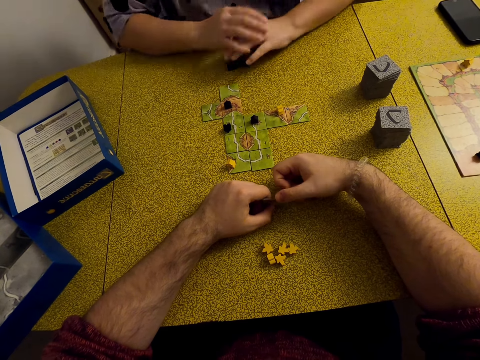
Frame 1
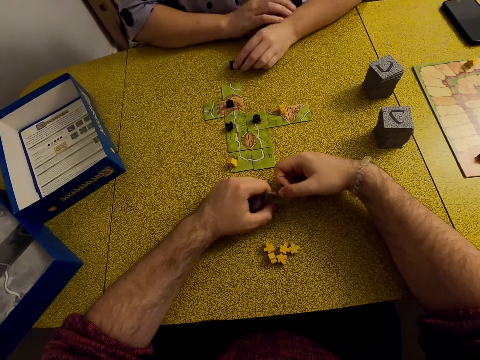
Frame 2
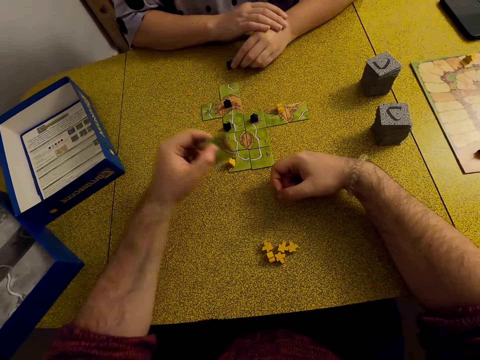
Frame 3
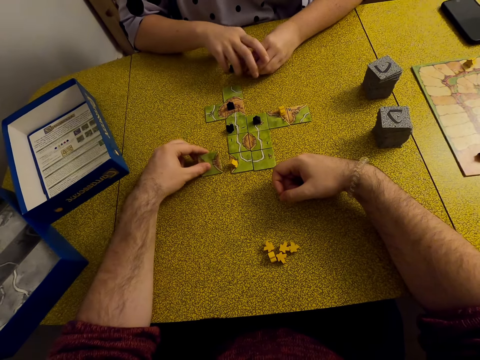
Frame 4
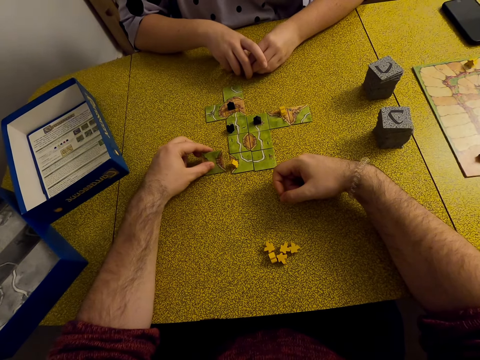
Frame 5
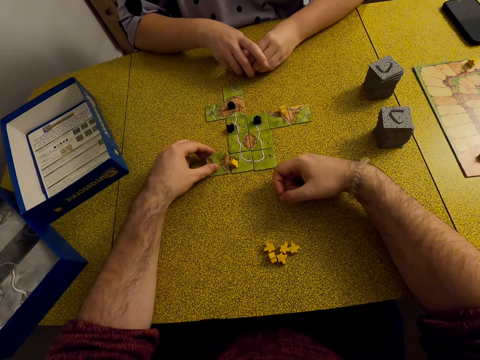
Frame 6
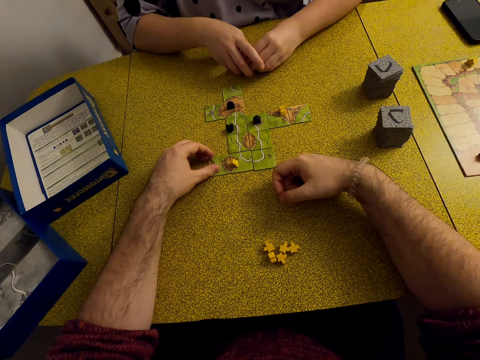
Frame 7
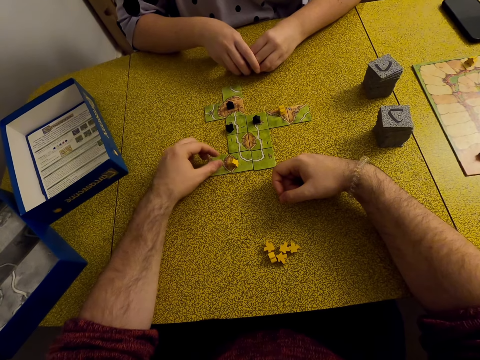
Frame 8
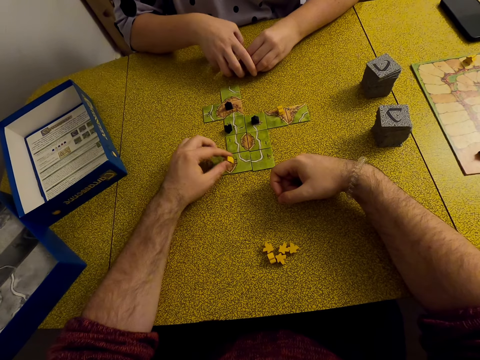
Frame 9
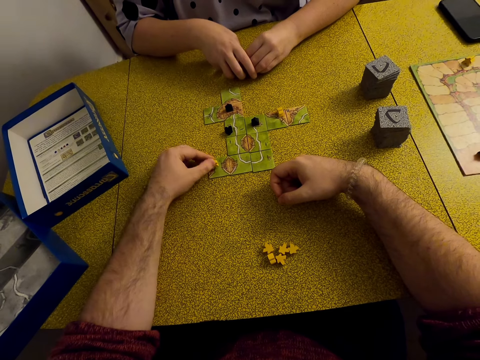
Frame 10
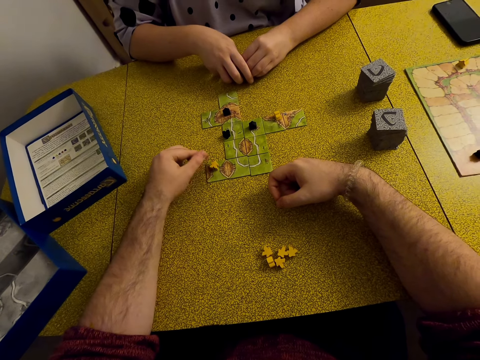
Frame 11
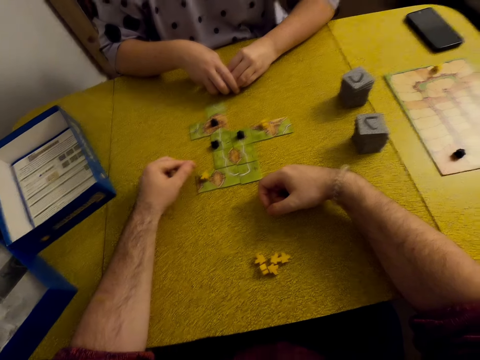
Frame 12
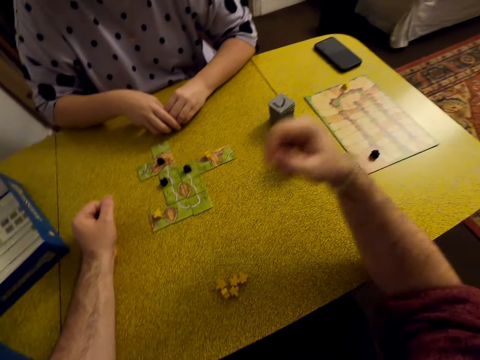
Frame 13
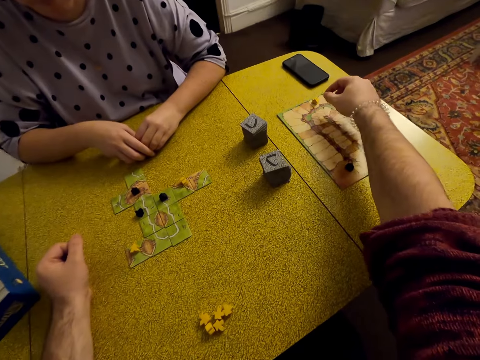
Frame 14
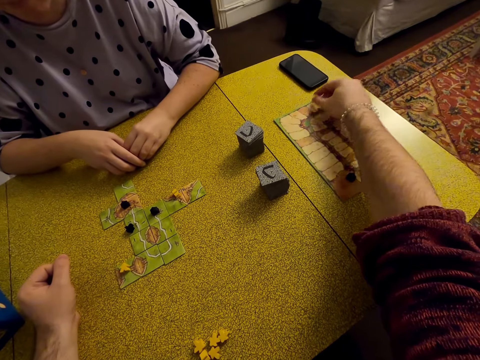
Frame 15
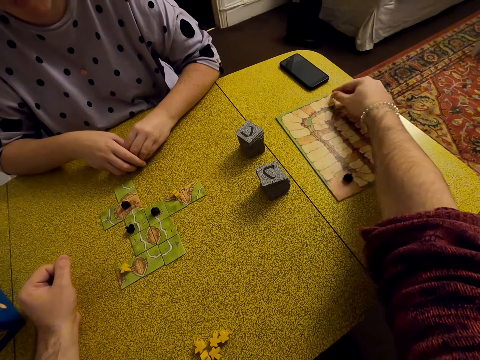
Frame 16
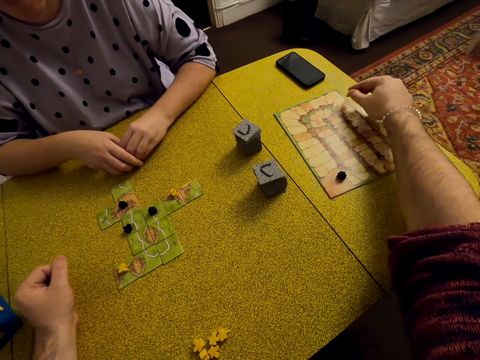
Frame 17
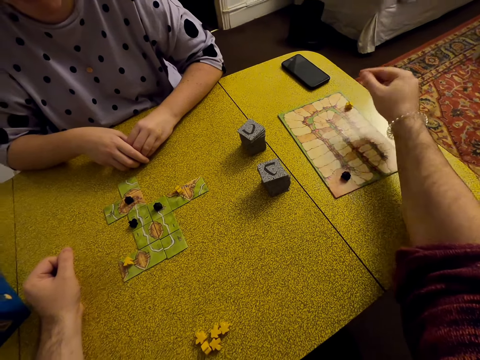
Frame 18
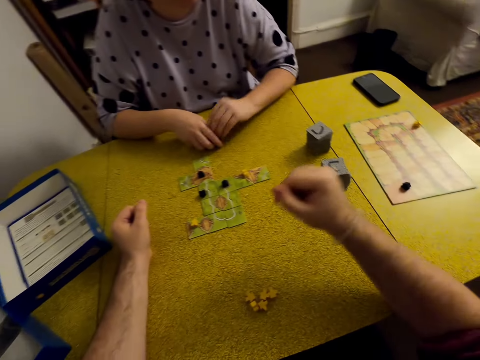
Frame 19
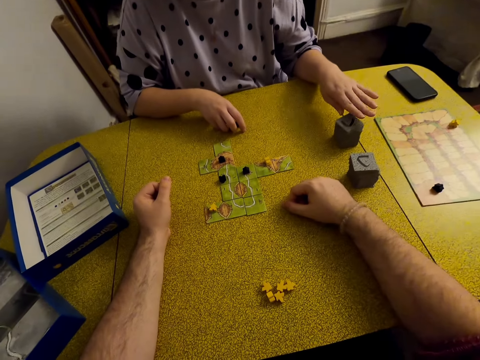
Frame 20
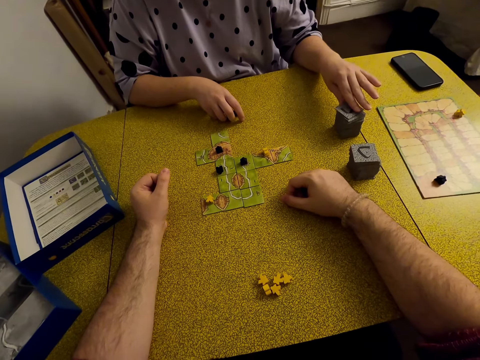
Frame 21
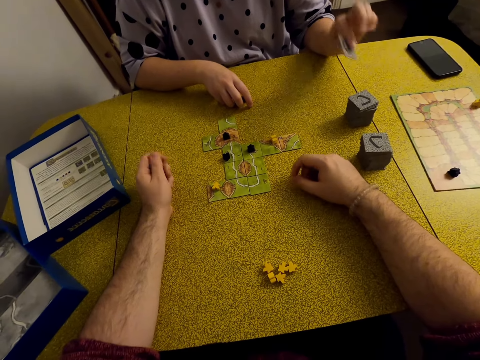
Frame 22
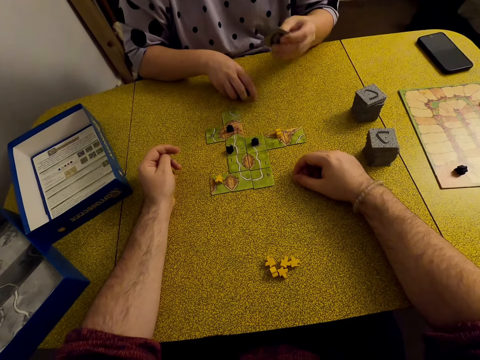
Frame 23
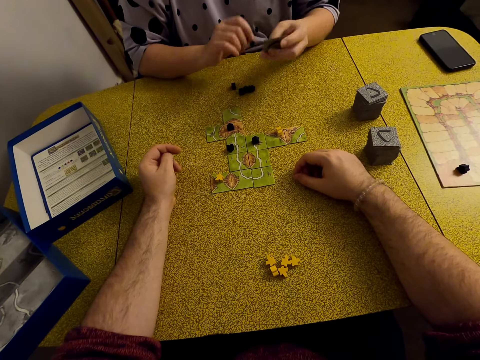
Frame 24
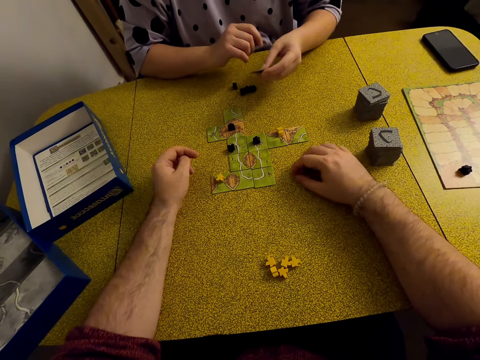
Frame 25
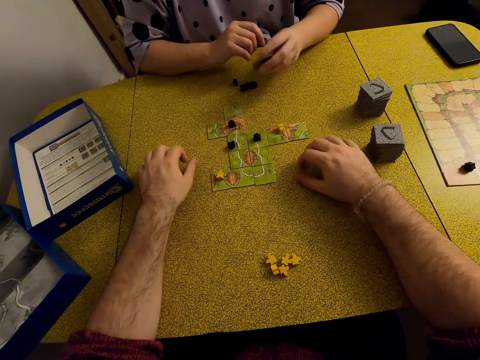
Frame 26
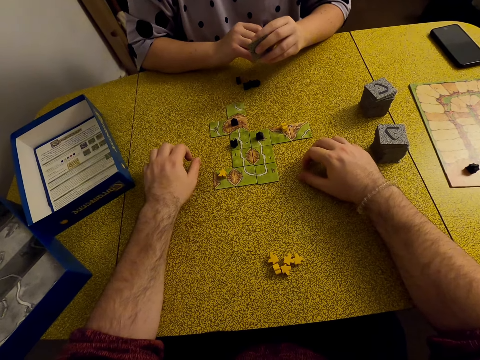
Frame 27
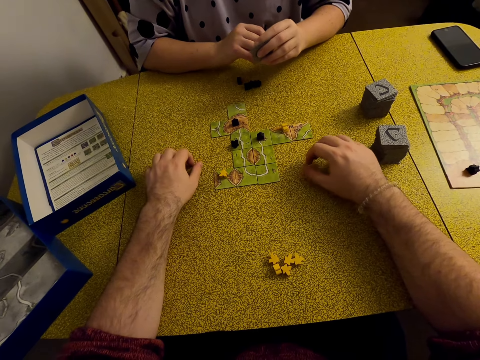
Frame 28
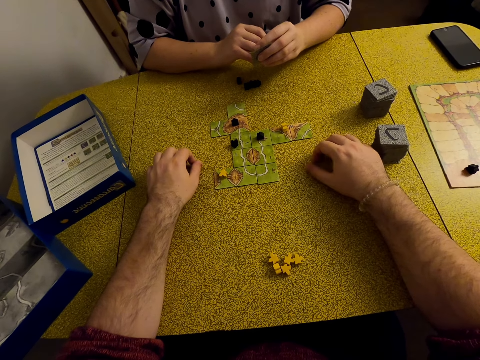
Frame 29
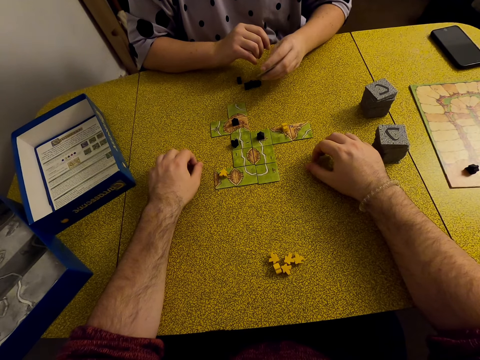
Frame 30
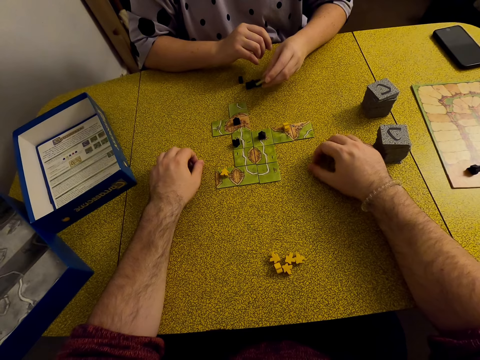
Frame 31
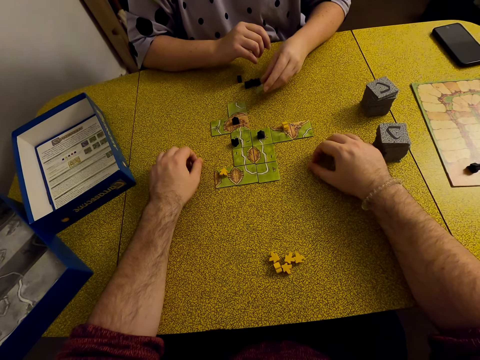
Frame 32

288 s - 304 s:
The camera wearer plays the Carcassonne board game with a tile. They put the card on the table. They play the Carcassonne board game with a meeple. They move the star. They play with the meeple in the board. A lady picks a tile. She holds the tile.

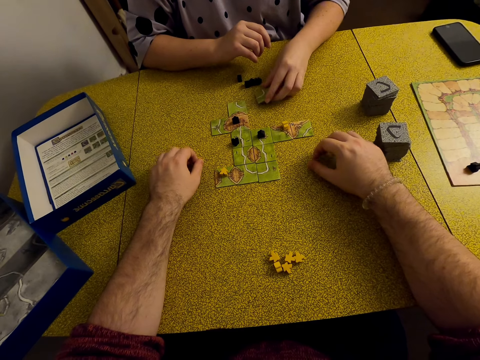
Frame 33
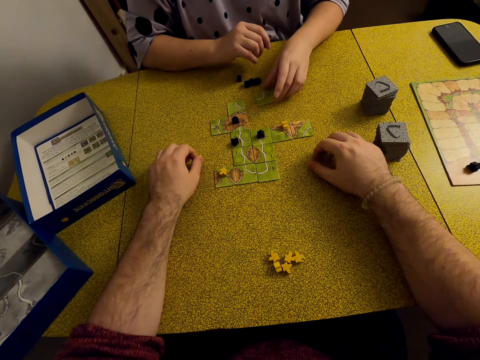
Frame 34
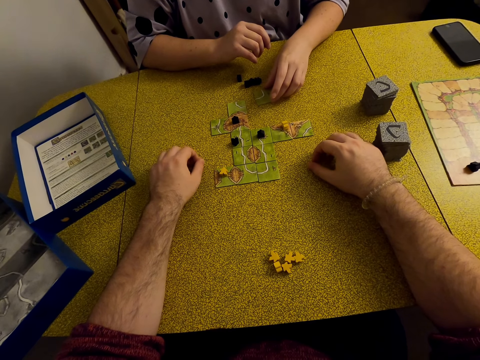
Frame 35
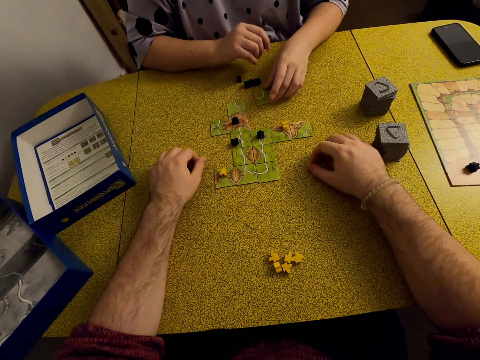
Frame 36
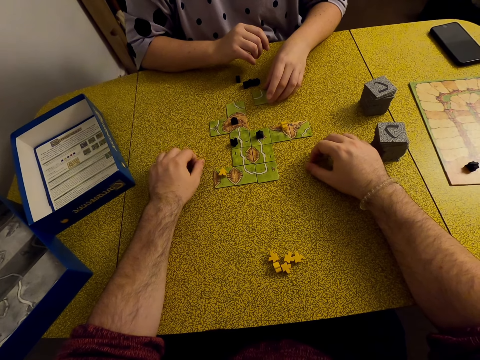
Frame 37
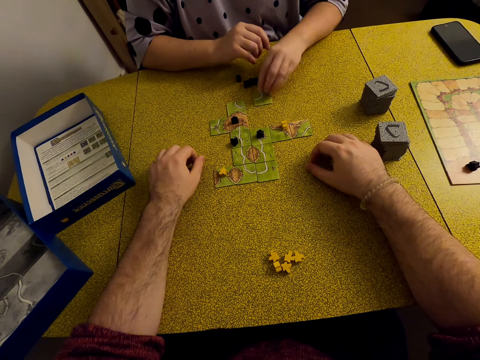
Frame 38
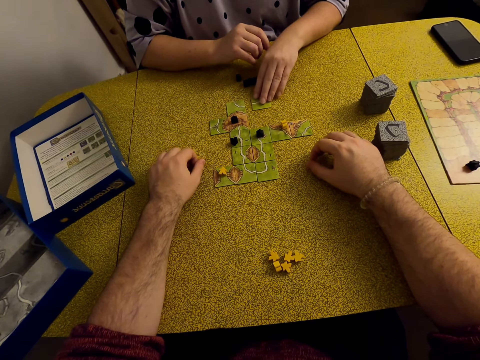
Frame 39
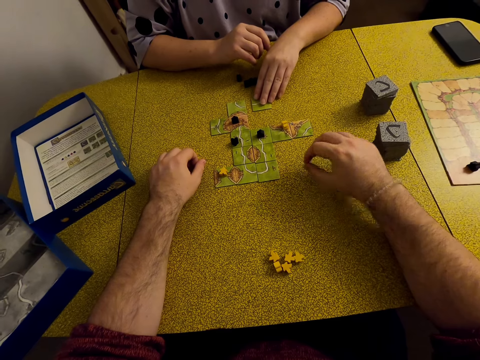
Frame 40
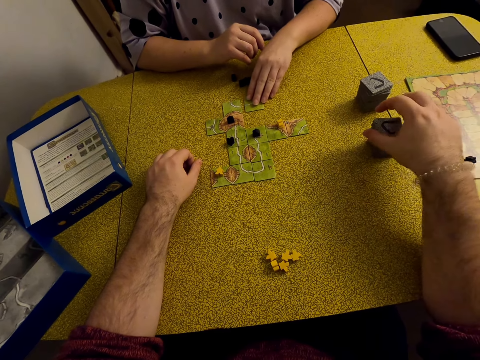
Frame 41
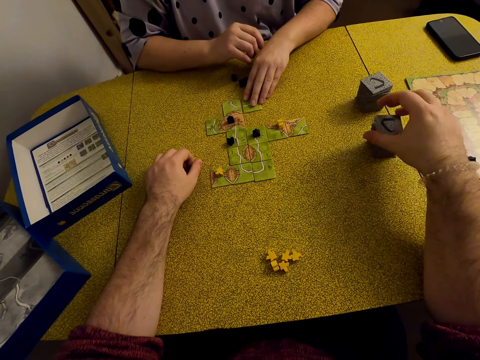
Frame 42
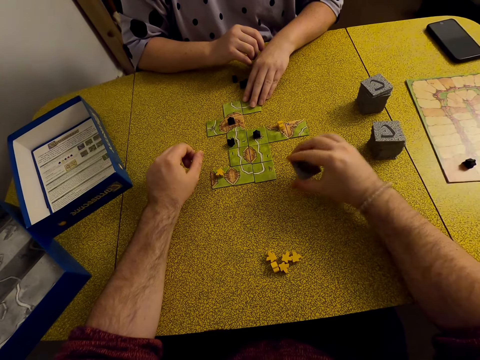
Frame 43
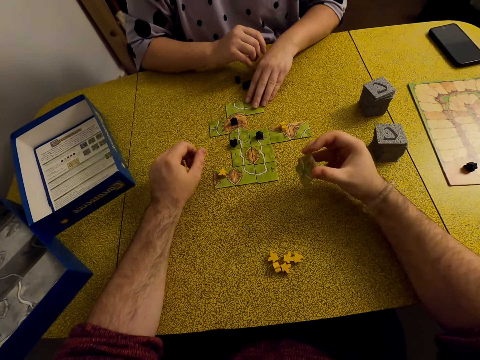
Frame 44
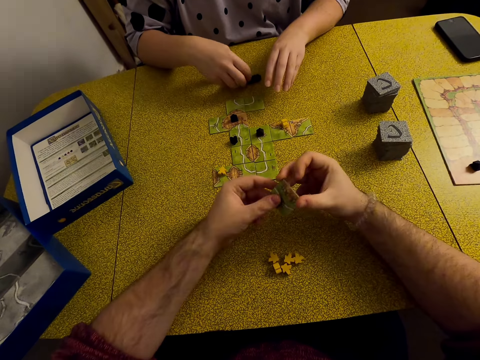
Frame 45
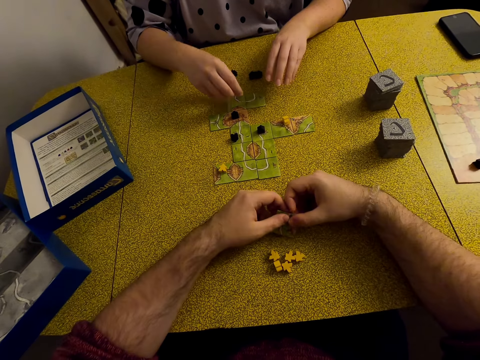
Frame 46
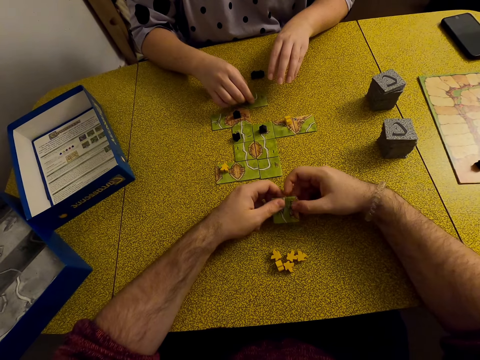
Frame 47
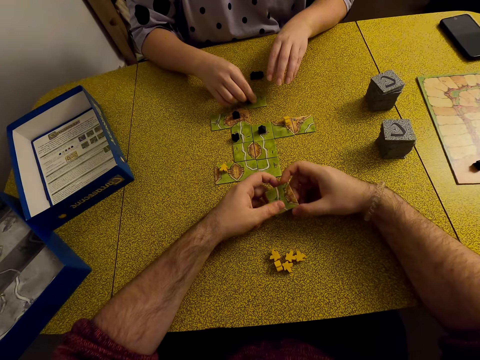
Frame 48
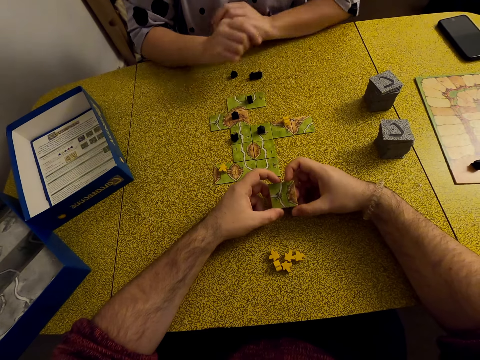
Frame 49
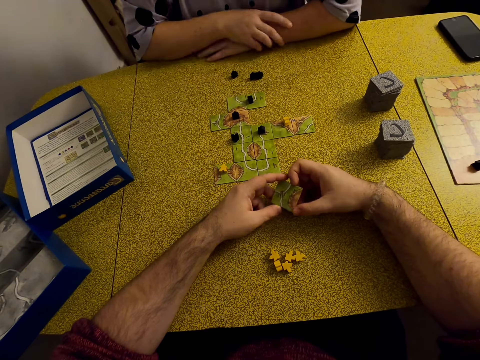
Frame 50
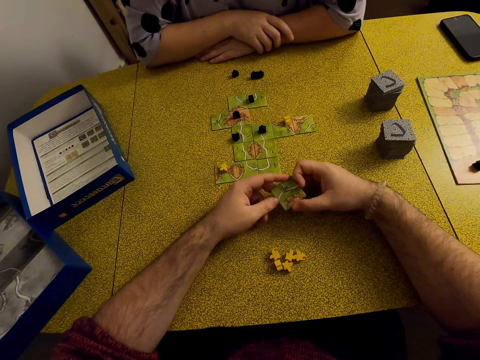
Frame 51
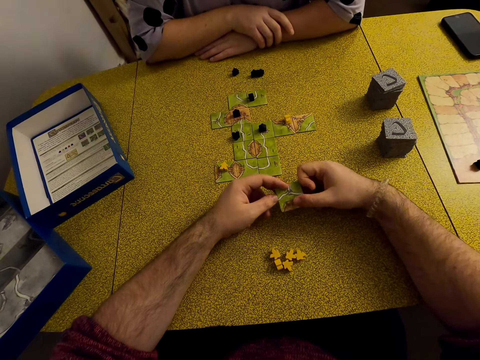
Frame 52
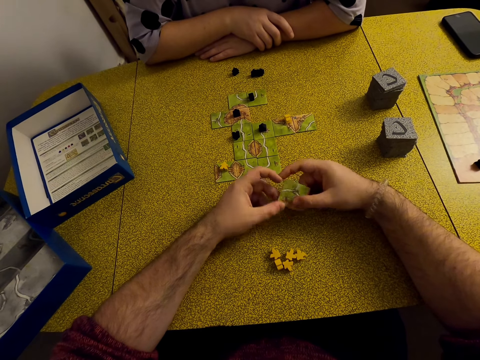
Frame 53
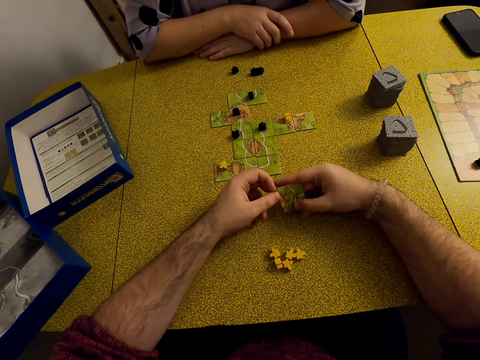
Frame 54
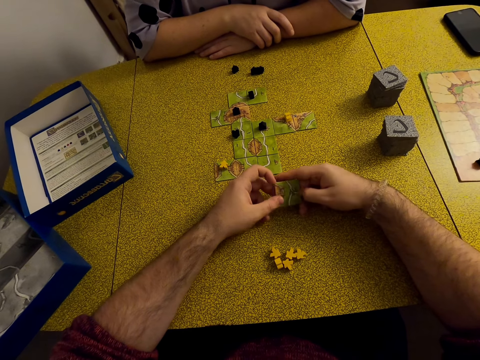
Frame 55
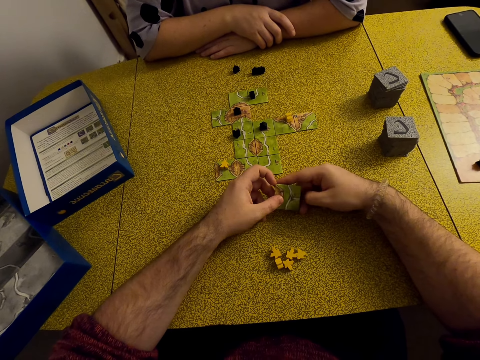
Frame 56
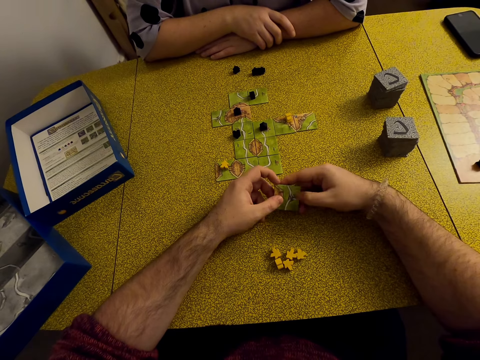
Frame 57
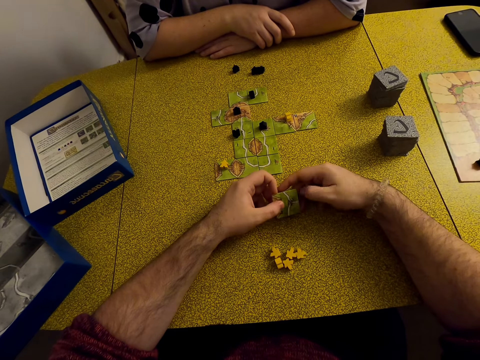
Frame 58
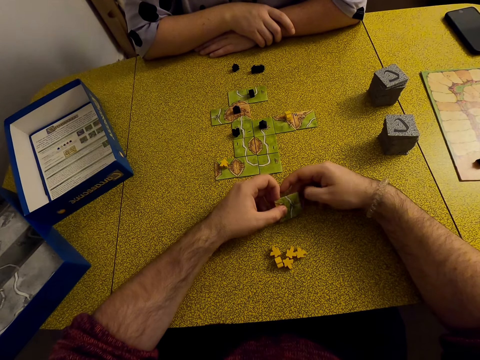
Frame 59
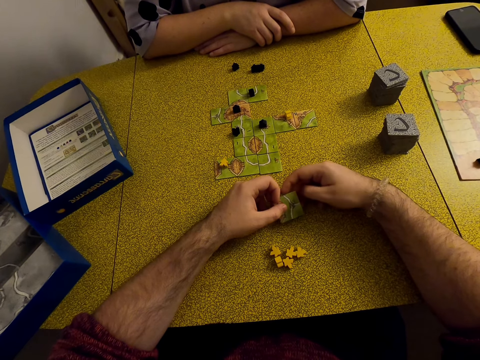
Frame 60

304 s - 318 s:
A lady plays the Carcassonne board game with a tile. She puts the card on the table. The camera wearer picks a tile or card. They hold the tile. They look at the card.
